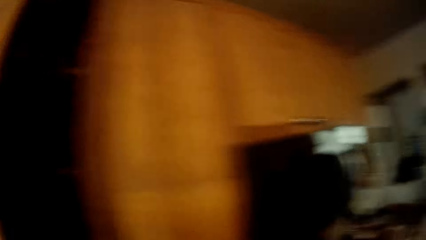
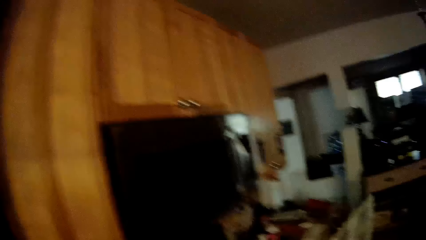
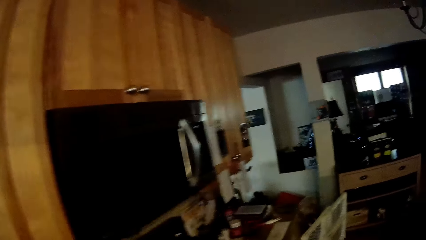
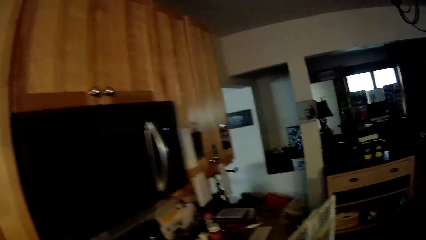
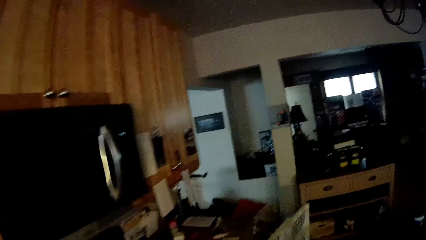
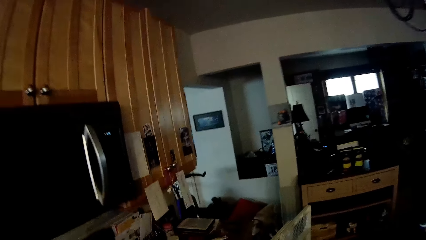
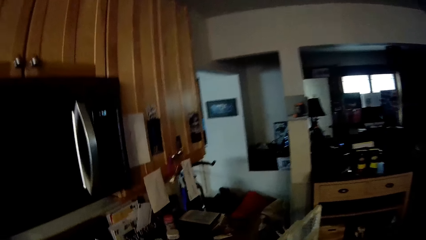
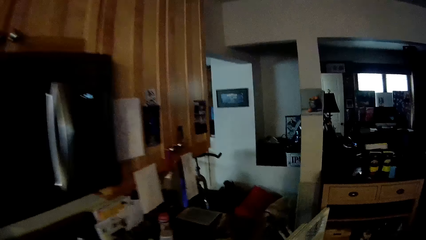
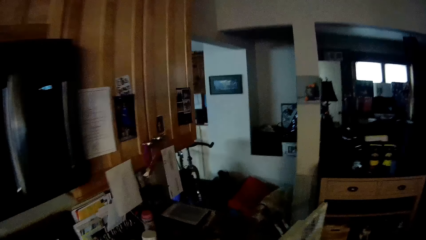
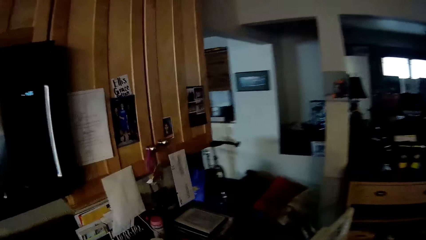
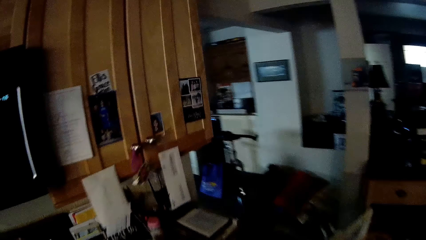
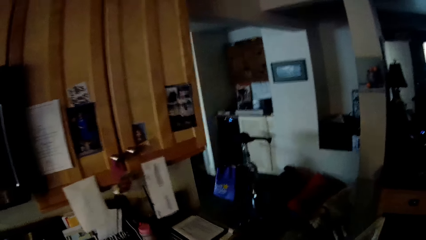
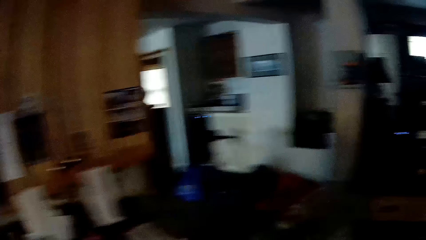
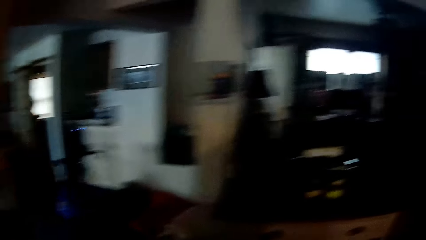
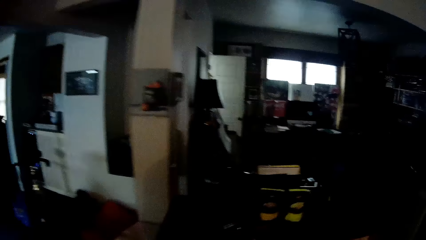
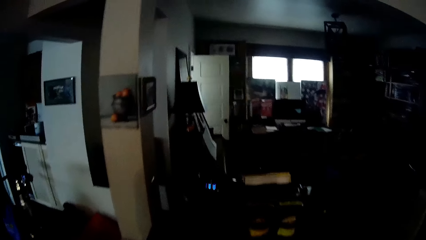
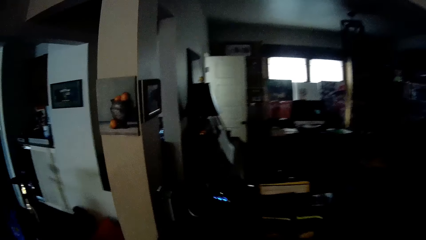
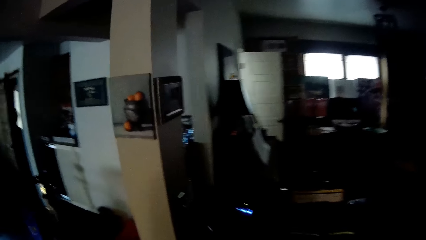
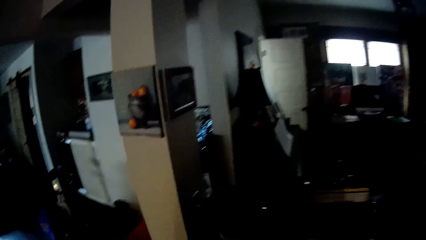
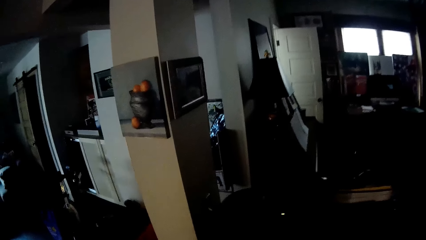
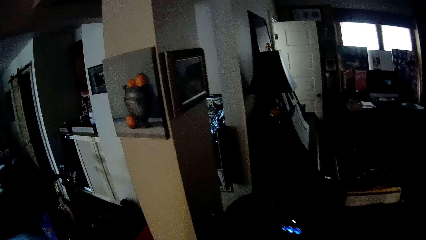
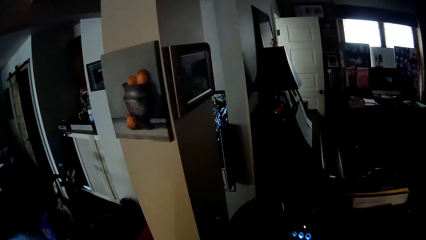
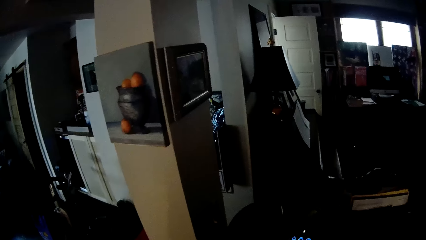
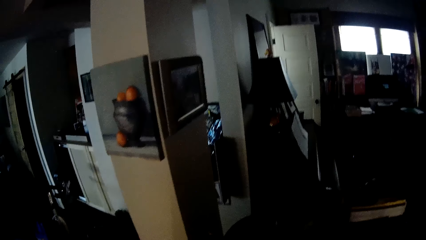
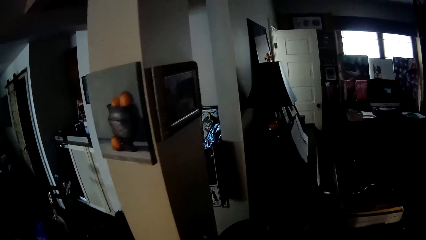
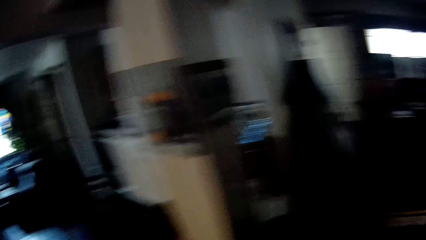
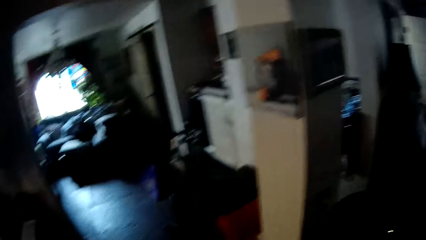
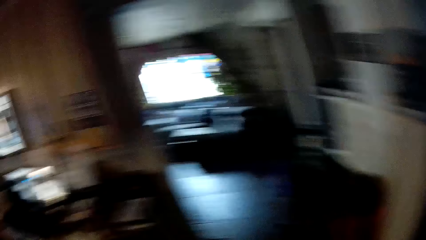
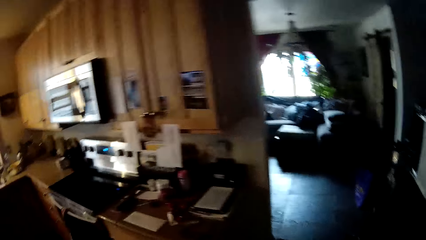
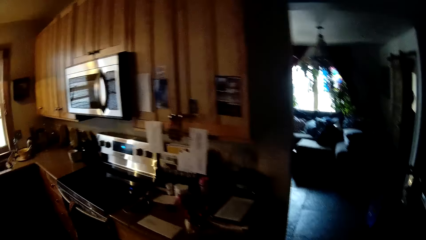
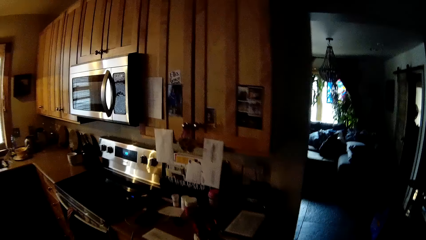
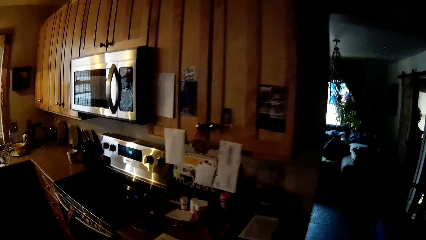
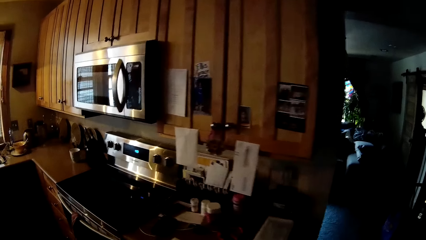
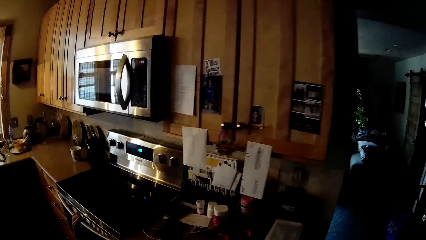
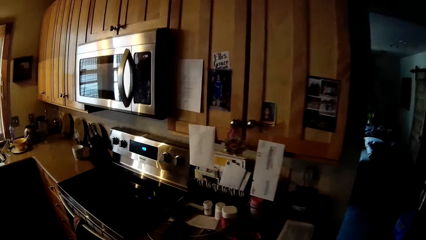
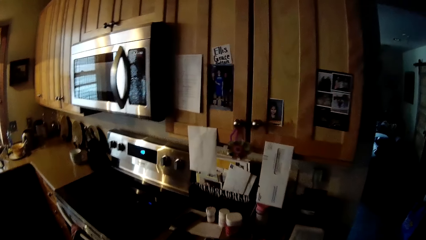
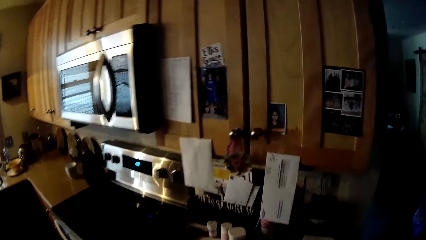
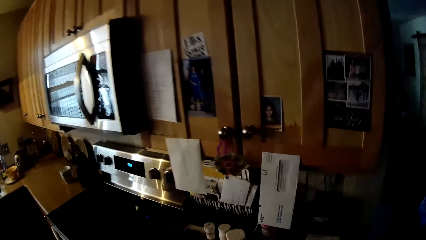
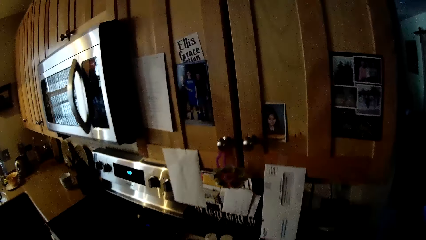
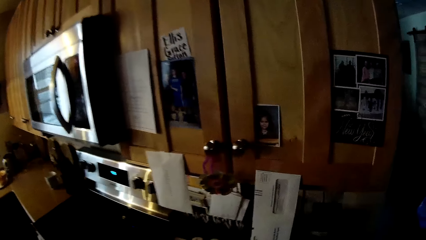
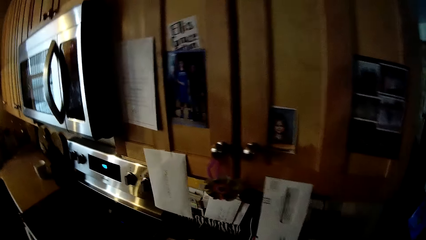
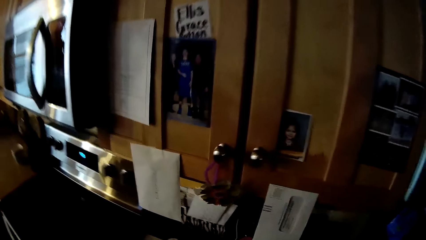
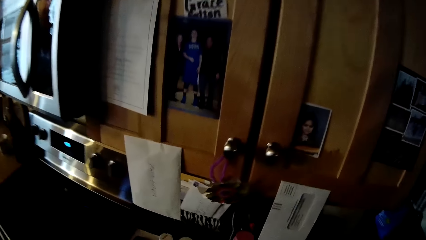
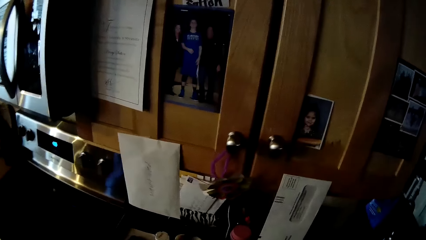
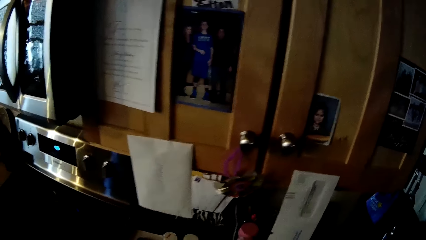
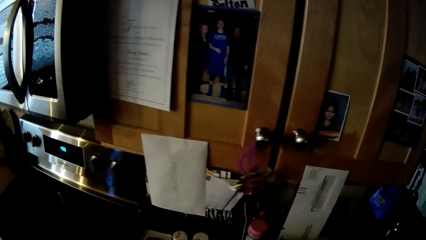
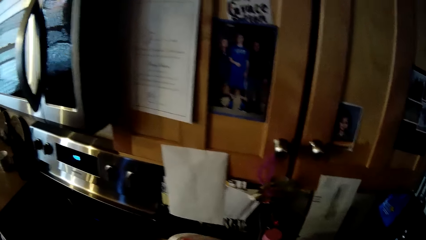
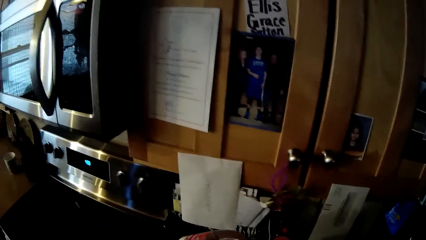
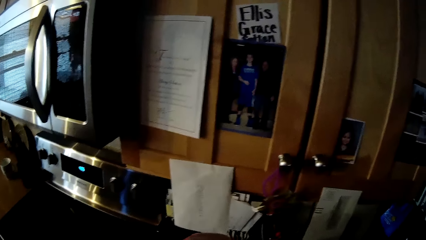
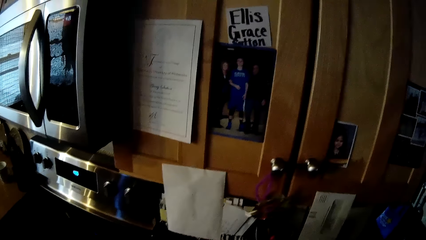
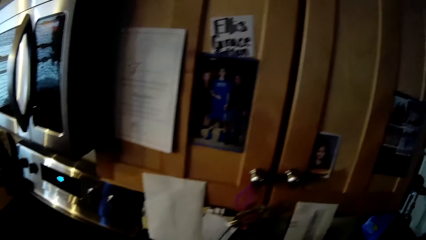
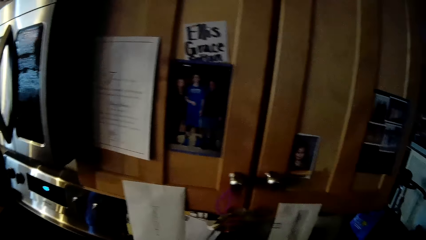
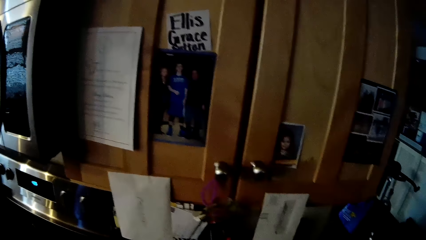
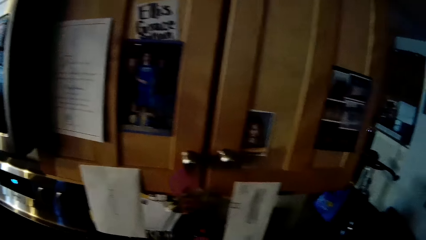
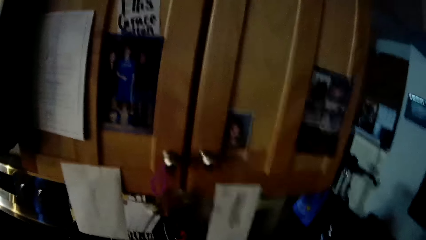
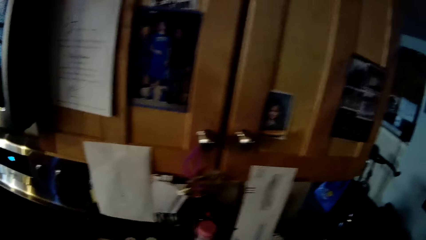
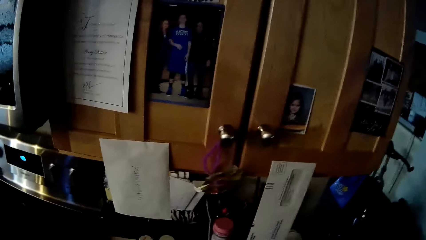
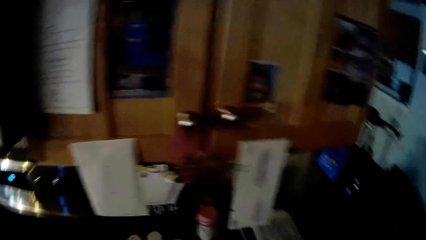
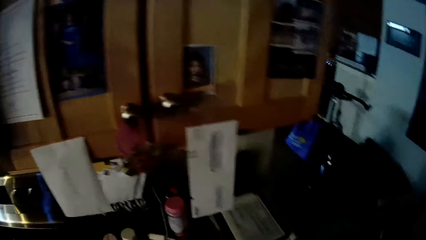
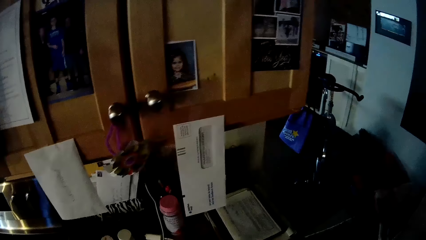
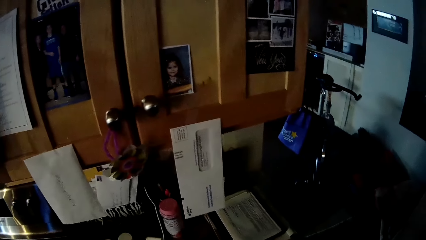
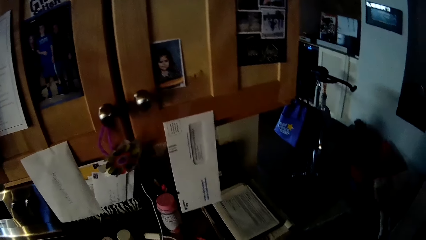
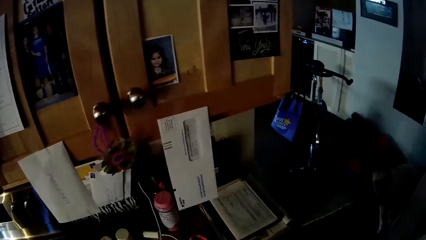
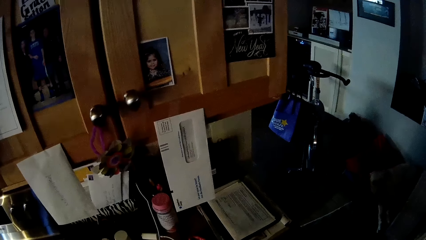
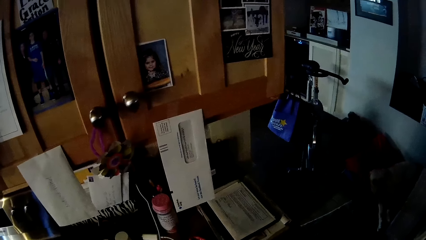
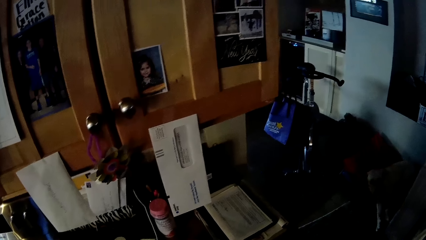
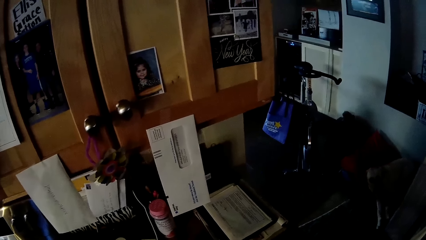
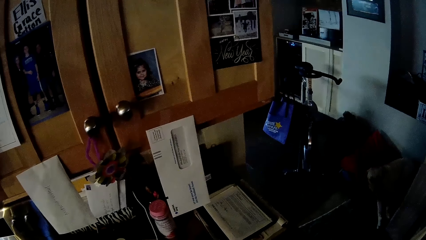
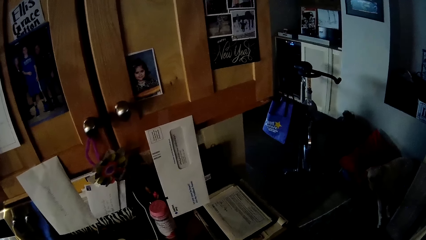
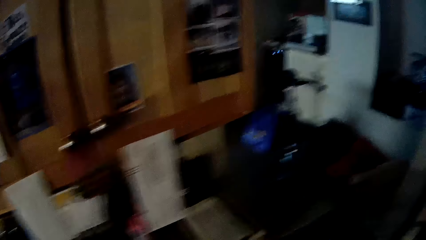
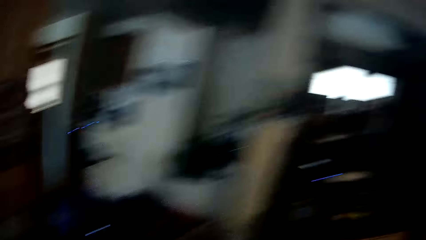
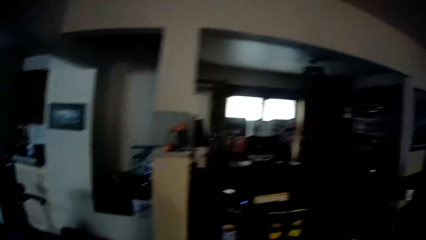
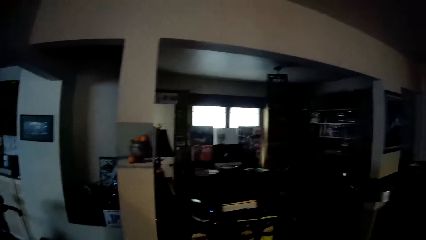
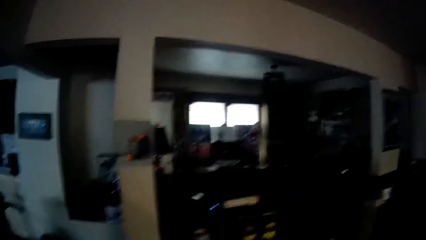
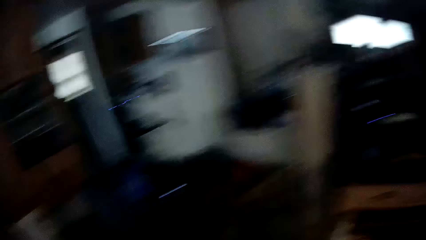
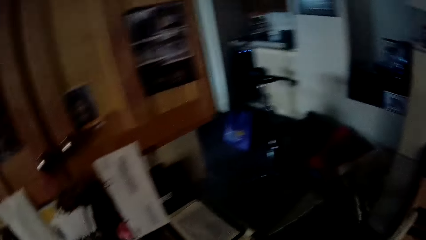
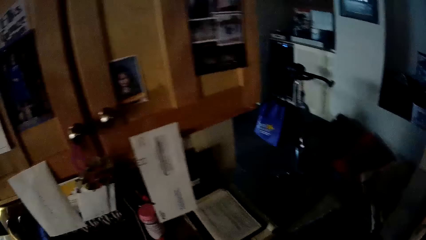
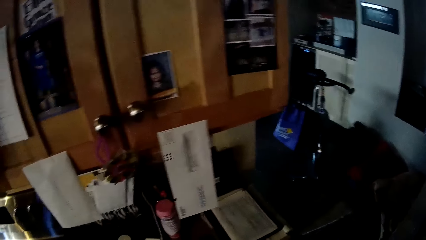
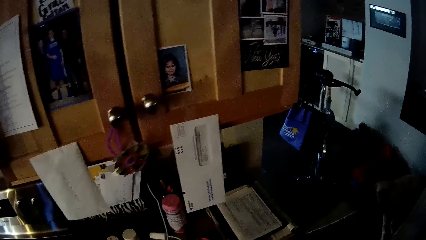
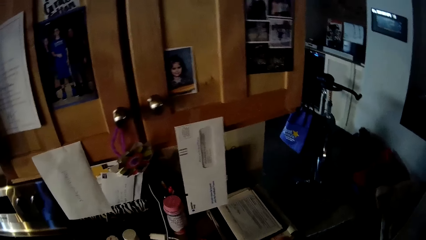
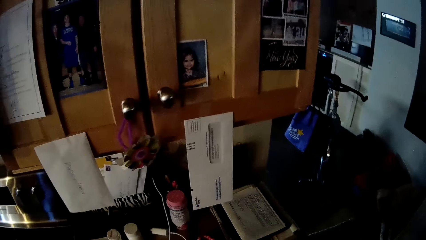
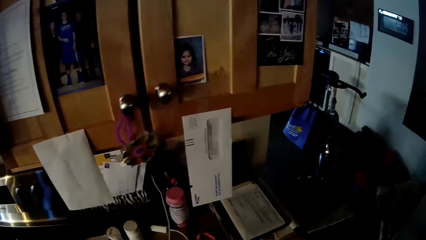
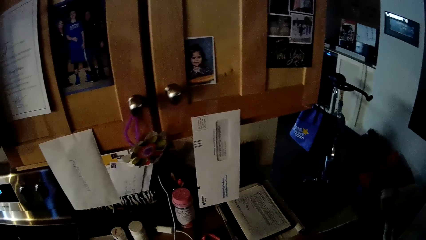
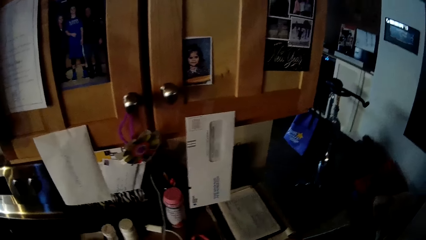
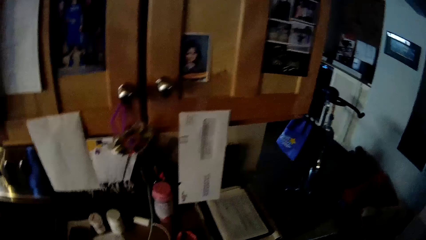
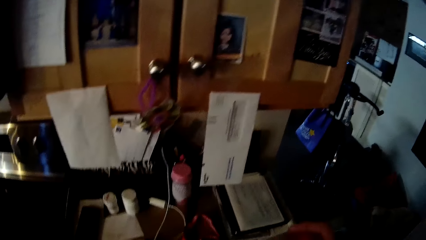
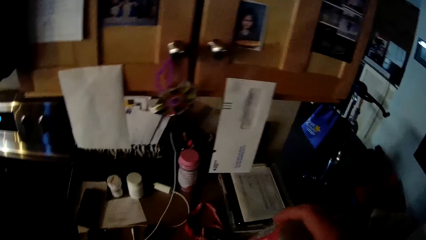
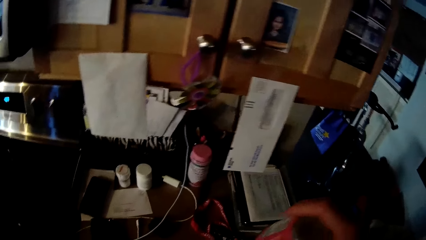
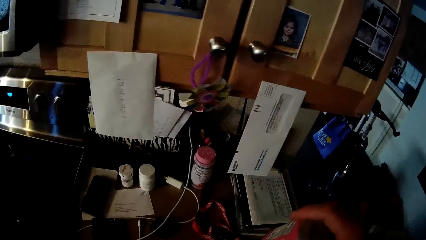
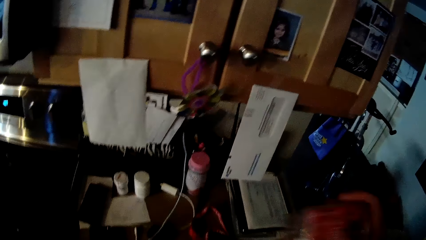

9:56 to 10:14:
The camera wearer closes the cupboard. They walk around the house. They look around. They stare at the pictures on the cupboard. They look around the house. They stare at the pictures on the cupboard.
